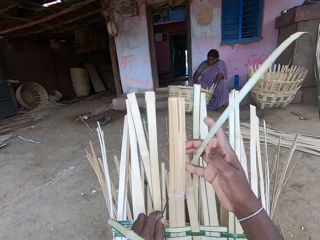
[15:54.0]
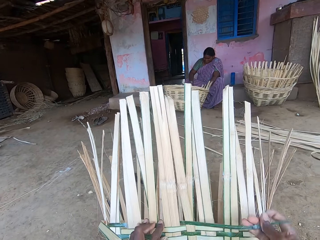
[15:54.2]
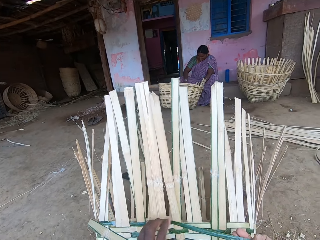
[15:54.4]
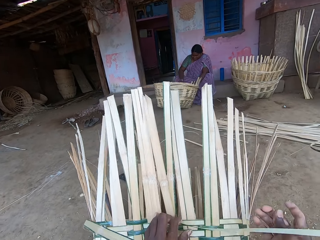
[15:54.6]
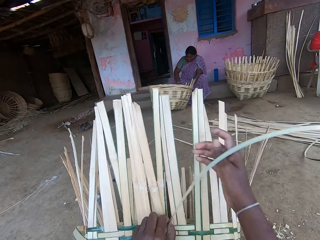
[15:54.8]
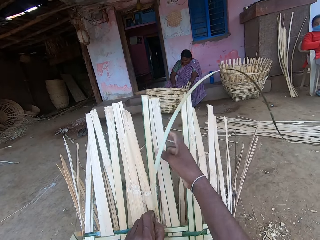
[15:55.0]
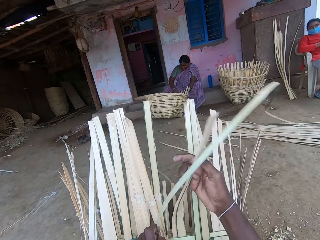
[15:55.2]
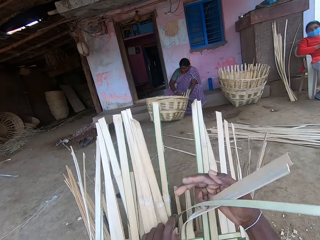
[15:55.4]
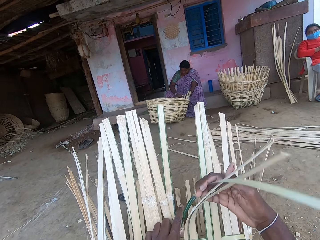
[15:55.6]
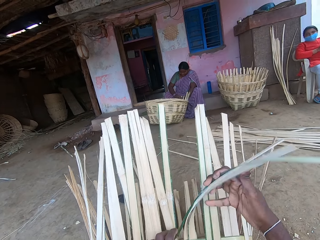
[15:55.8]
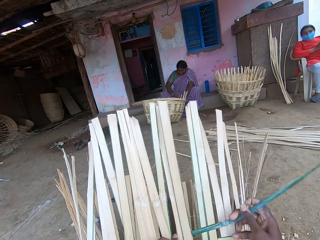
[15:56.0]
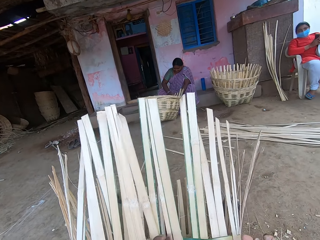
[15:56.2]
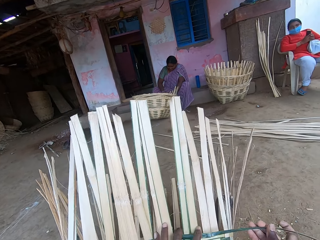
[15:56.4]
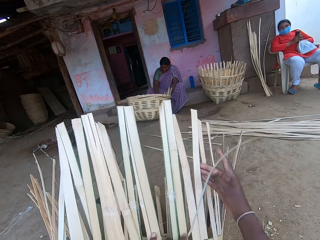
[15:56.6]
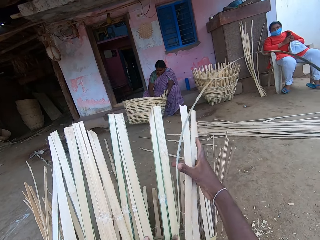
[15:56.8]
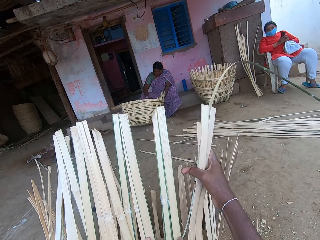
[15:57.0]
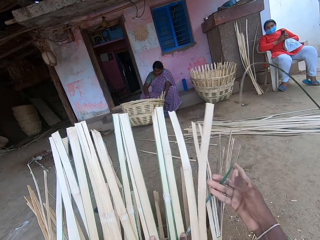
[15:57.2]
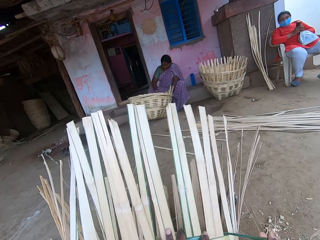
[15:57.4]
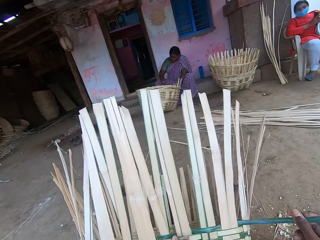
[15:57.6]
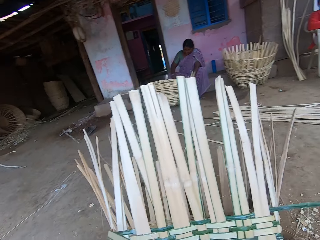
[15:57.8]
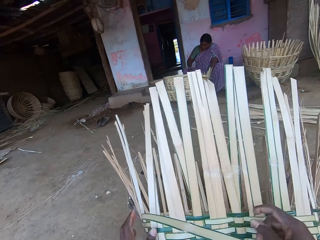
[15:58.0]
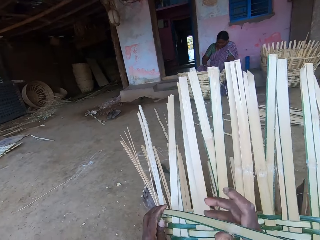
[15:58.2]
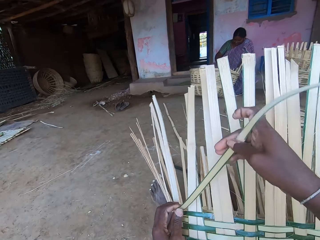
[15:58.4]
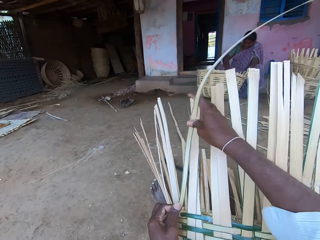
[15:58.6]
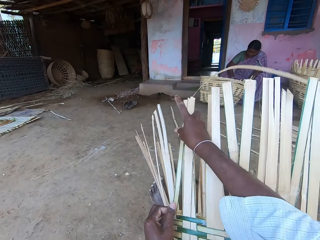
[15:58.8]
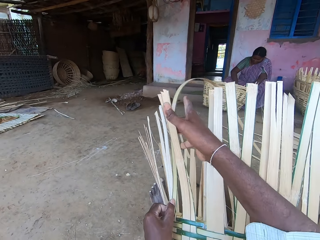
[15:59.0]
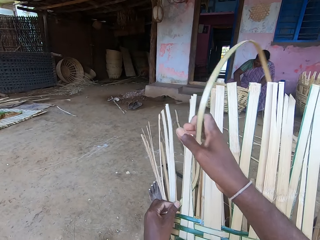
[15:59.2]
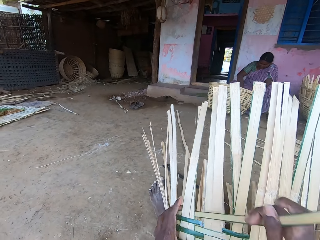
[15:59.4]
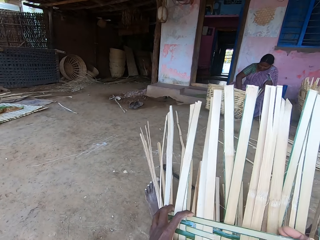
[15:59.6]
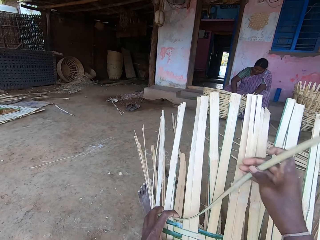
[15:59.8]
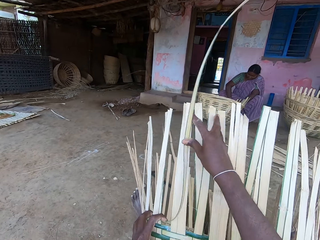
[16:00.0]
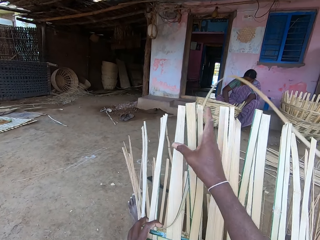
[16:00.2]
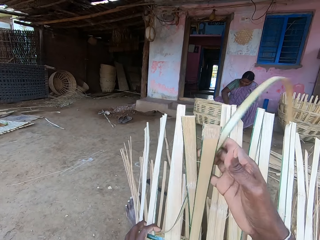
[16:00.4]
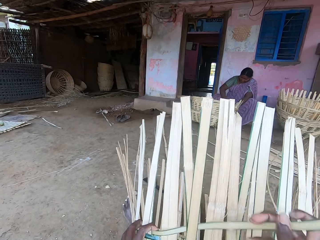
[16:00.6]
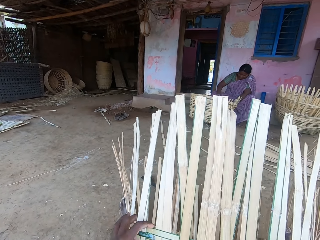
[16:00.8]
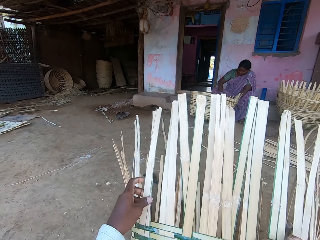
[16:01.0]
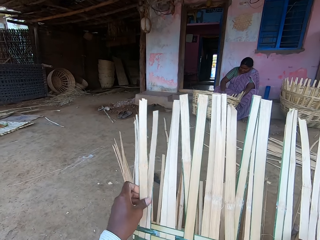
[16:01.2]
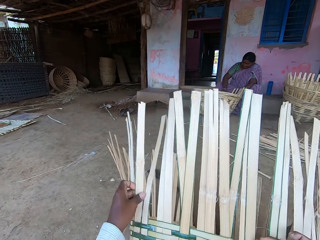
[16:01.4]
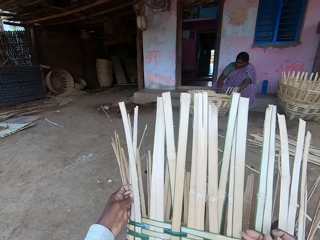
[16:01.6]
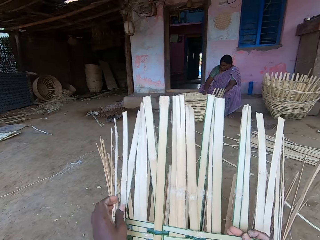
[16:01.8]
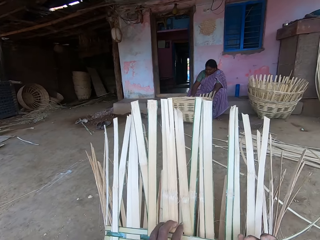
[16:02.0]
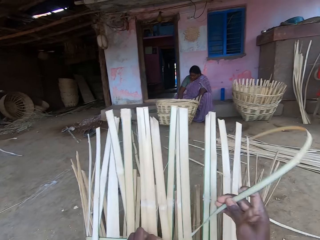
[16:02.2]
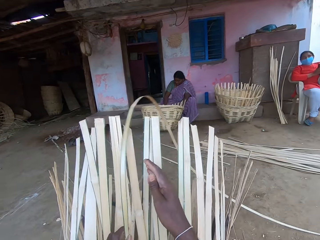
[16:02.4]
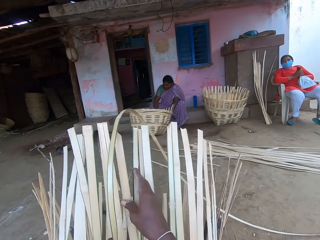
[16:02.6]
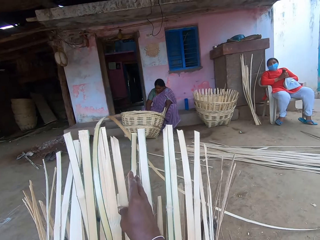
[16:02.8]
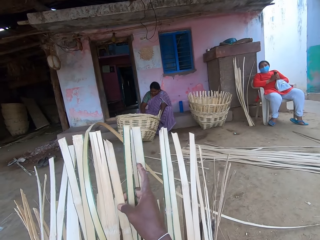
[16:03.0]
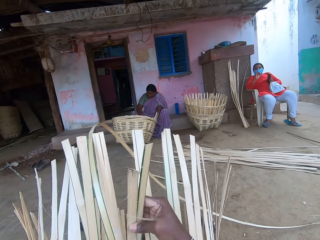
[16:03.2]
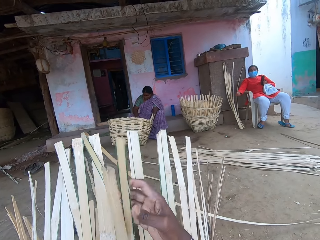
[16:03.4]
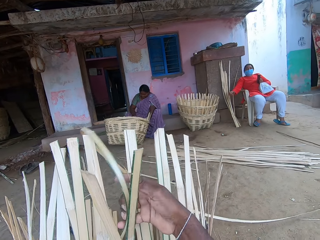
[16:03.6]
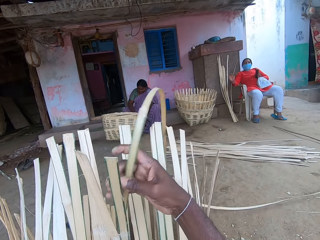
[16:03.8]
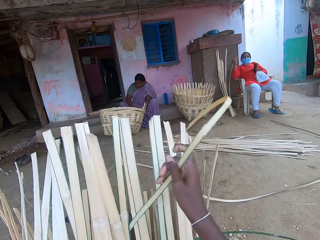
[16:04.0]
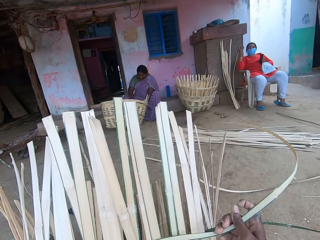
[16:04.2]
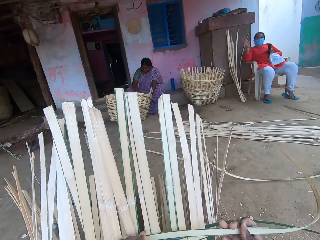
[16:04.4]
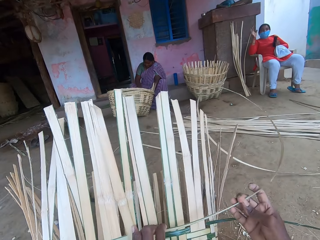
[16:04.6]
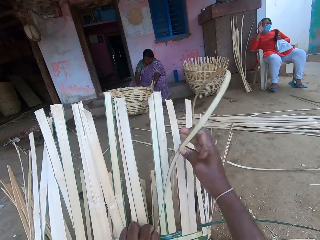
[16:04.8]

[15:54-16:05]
The camera wearer makes the basket.

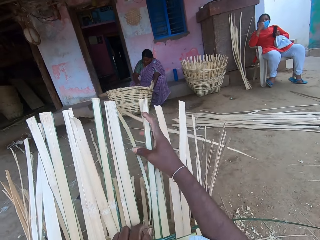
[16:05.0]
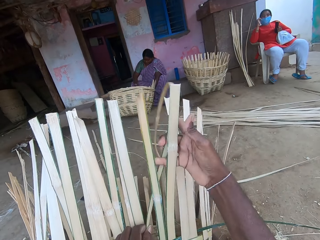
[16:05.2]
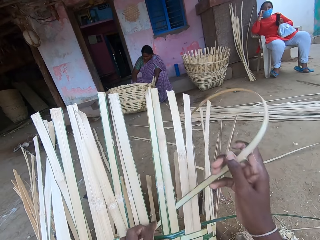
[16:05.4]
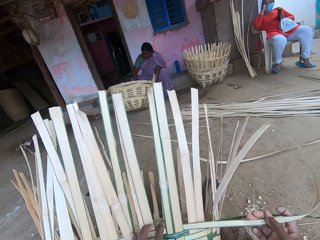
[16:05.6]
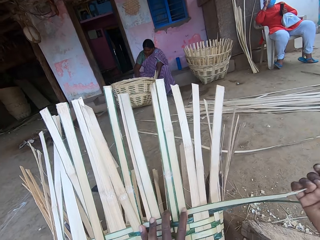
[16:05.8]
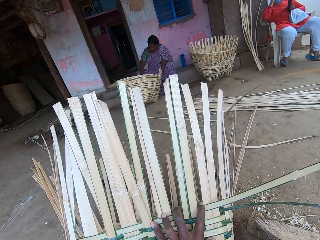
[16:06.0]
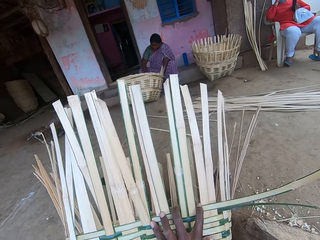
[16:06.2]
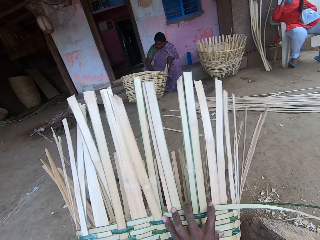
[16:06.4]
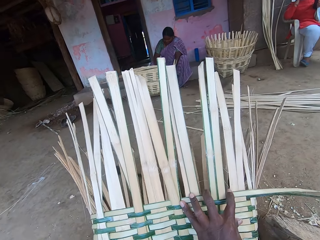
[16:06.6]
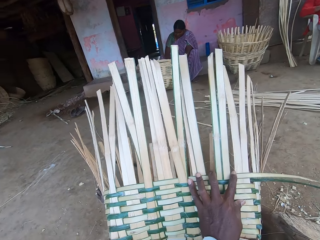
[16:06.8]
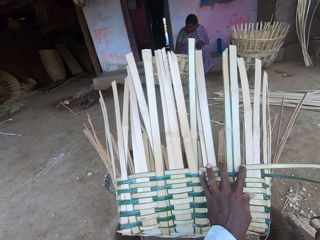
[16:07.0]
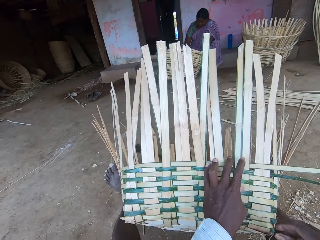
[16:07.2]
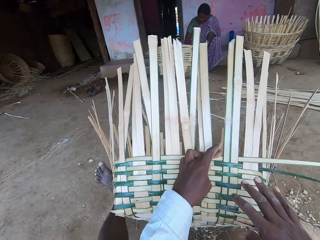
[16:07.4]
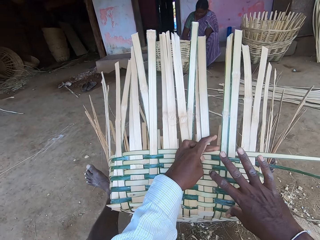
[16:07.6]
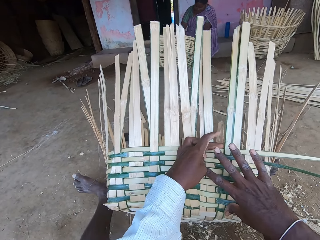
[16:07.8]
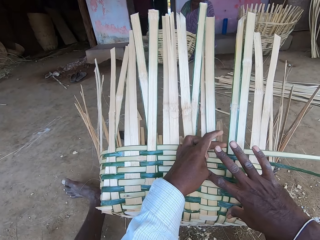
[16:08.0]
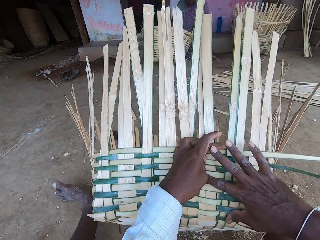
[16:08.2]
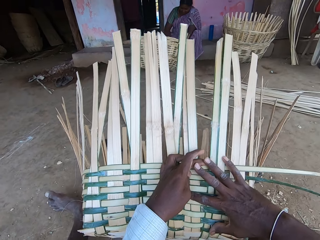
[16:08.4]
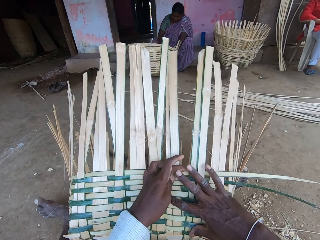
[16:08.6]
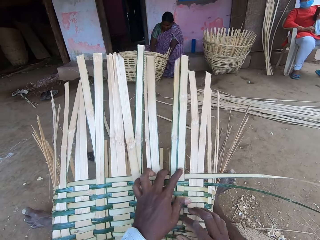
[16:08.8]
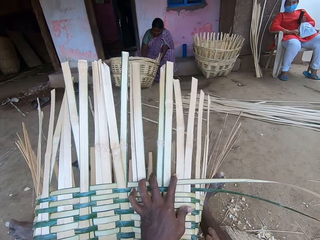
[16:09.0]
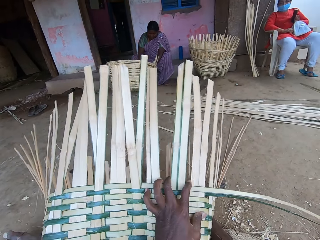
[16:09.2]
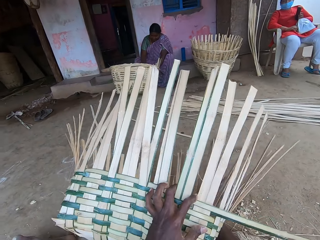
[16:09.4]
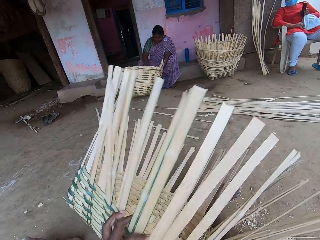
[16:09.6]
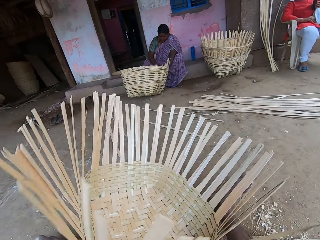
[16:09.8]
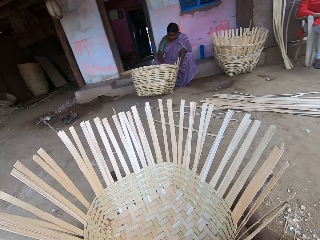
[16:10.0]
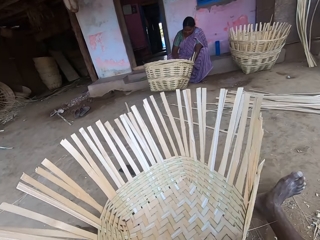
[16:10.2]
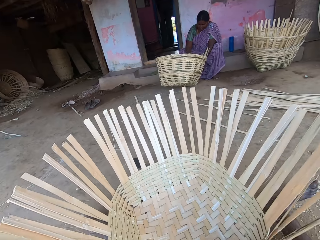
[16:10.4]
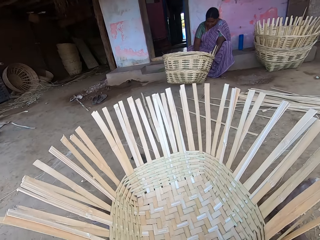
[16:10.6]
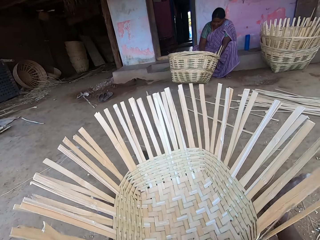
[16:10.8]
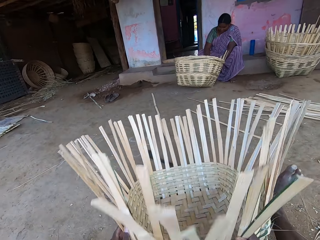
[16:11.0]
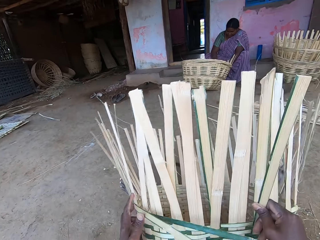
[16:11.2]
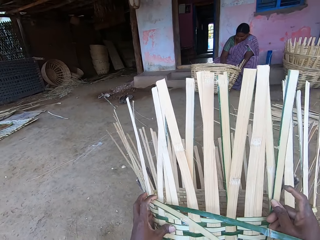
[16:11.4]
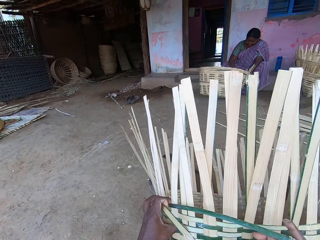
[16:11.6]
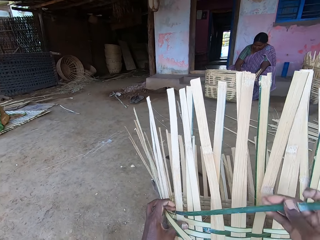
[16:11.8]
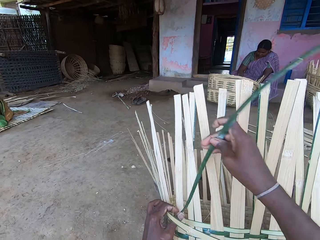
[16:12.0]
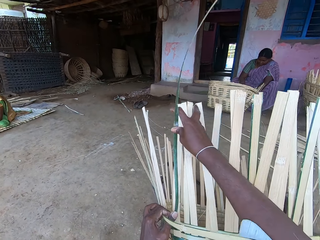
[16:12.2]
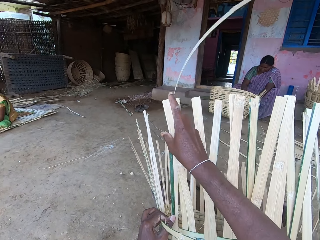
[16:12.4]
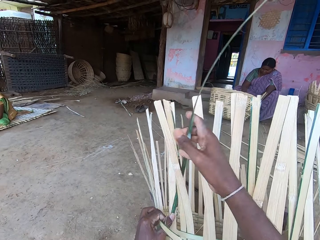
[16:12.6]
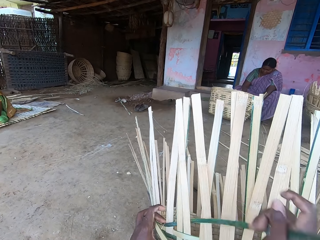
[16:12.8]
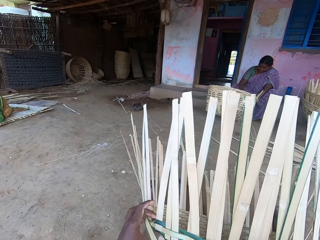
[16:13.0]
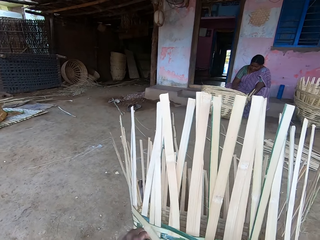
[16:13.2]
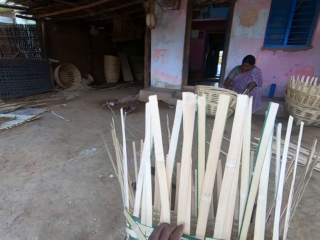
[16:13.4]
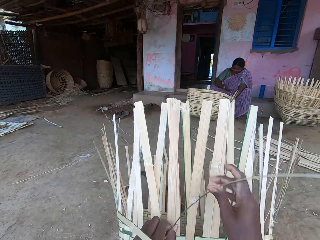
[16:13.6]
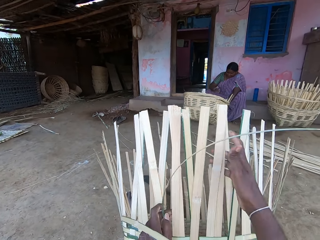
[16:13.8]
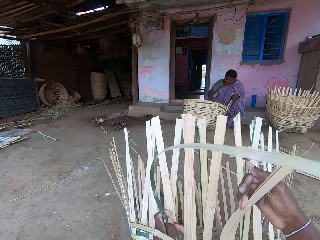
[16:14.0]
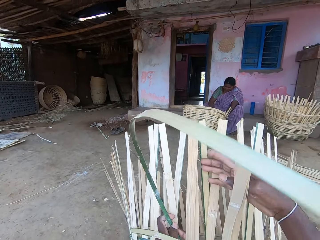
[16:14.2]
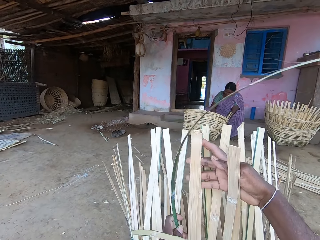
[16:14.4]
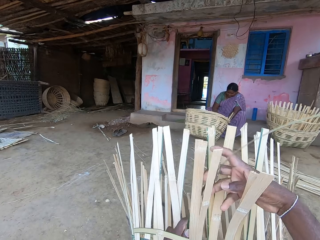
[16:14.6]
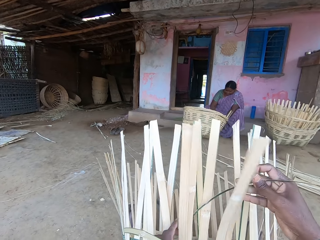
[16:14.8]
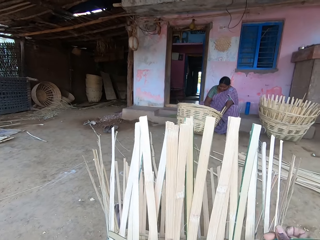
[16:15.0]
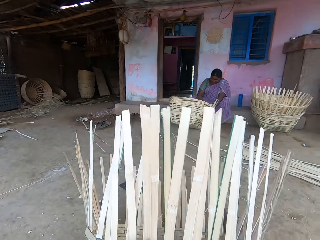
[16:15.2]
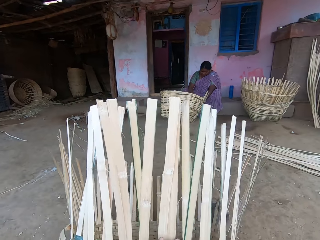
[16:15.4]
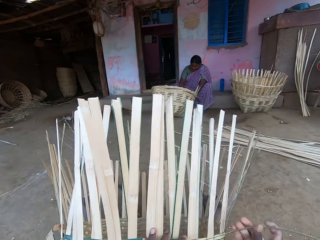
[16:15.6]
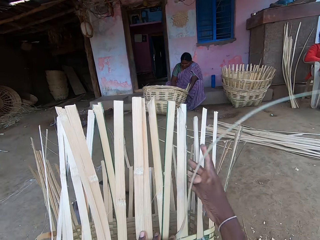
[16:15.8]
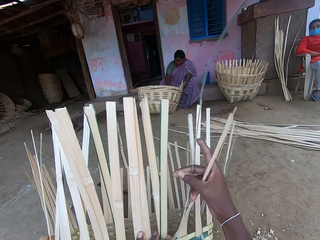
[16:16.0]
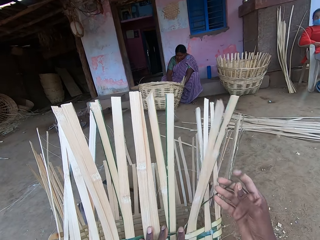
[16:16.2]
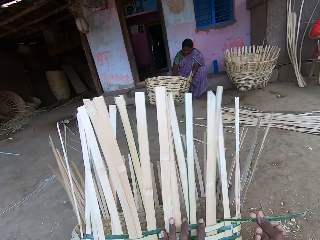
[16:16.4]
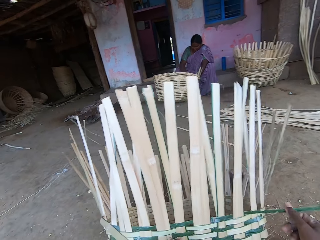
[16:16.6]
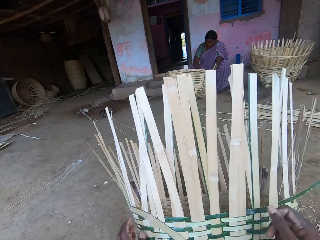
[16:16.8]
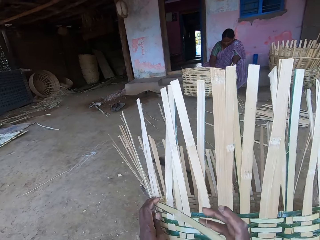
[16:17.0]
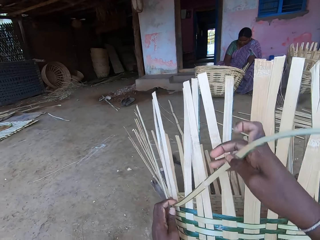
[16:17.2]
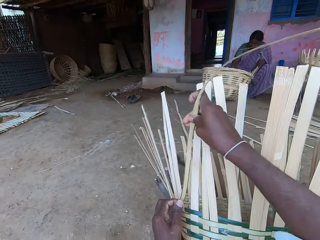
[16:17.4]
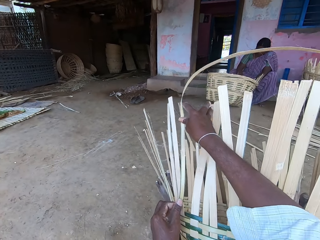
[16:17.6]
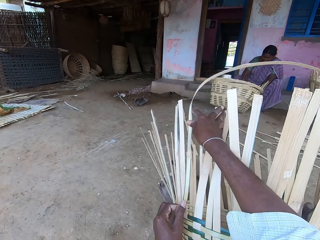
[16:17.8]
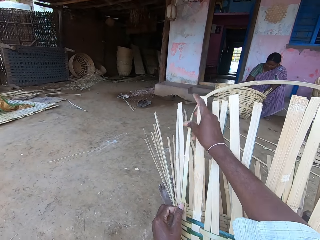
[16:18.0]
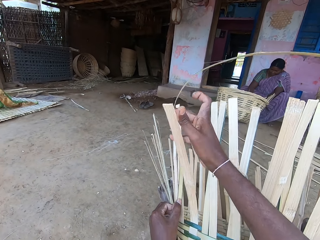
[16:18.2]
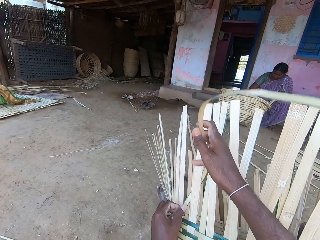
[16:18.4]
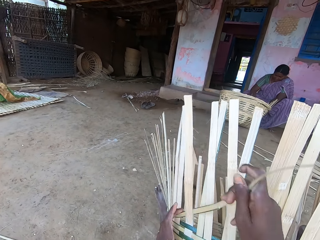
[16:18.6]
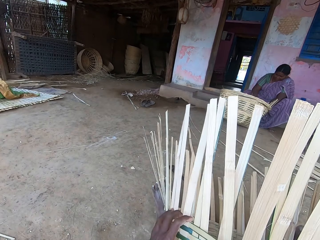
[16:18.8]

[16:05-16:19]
The camera wearer touches the basket with his right hand. He turns the basket with his hands. He drops the basket on the ground with his hands. He lifts the basket with his hands. He weaves bamboo strips onto the basket with his hands. He makes the basket.
